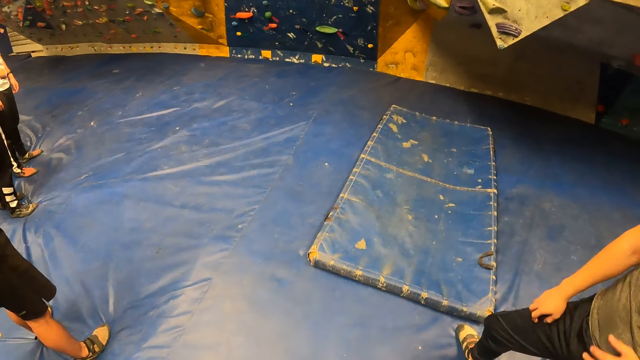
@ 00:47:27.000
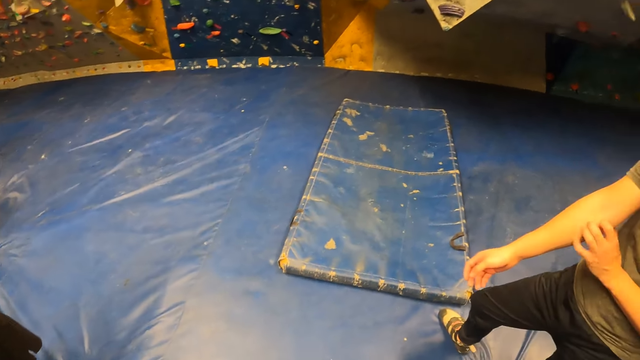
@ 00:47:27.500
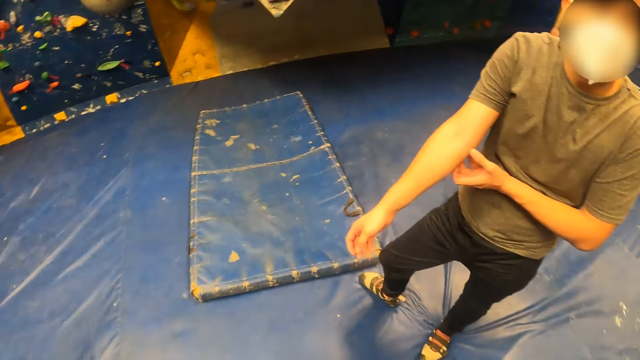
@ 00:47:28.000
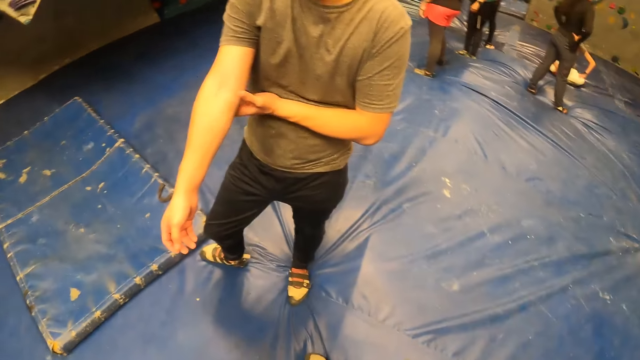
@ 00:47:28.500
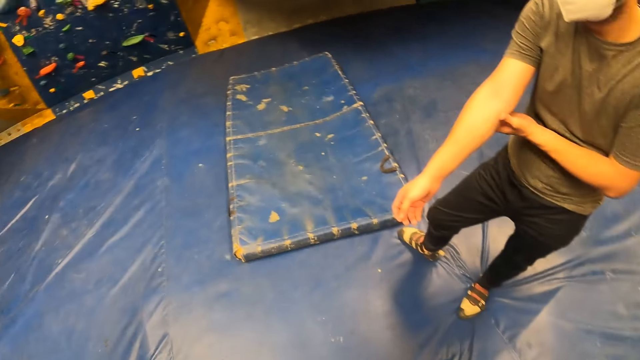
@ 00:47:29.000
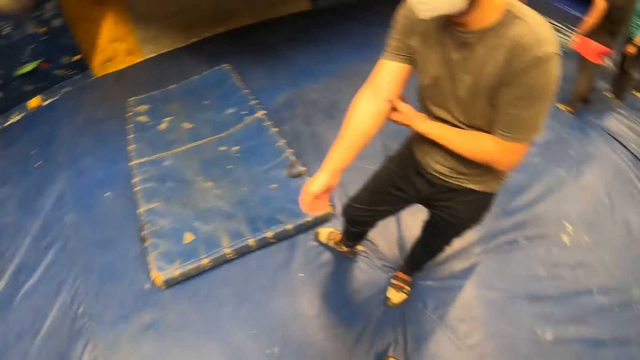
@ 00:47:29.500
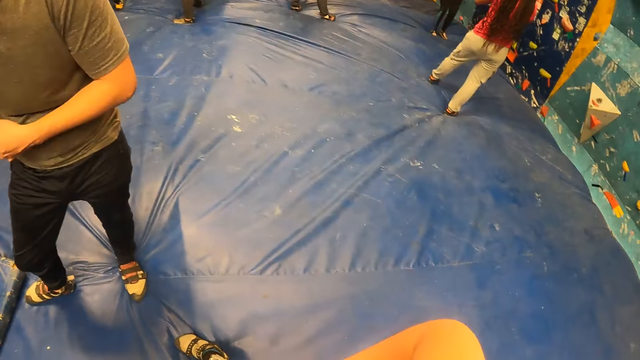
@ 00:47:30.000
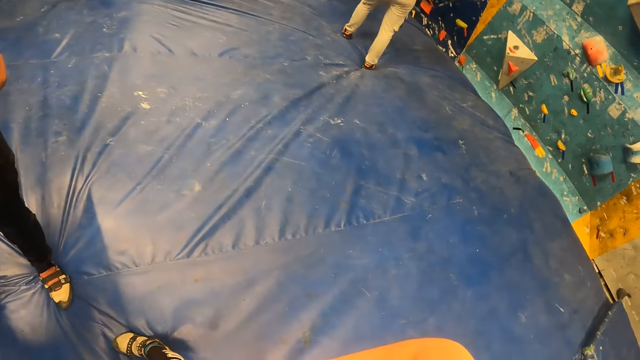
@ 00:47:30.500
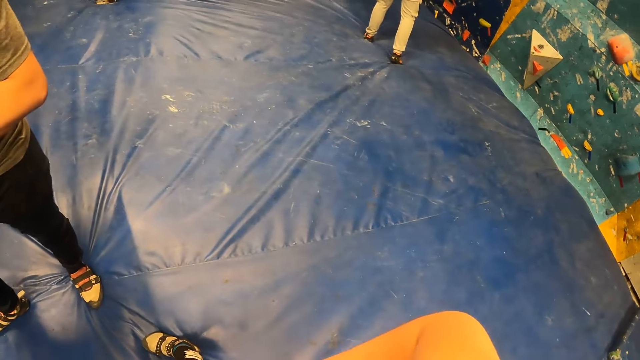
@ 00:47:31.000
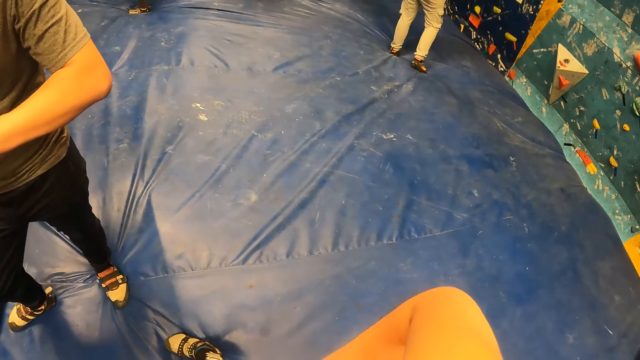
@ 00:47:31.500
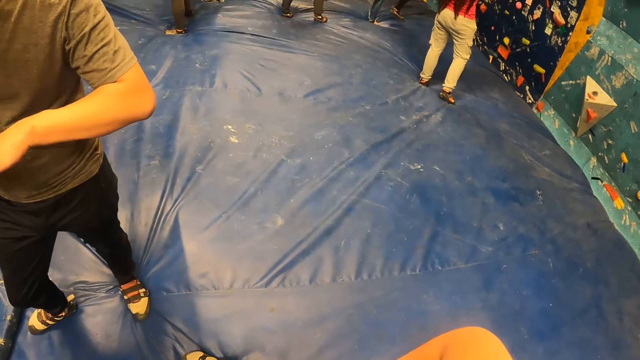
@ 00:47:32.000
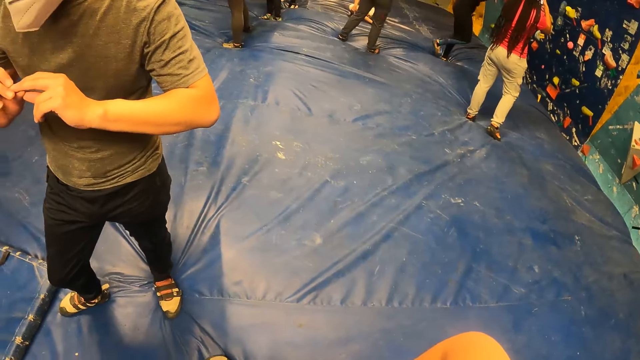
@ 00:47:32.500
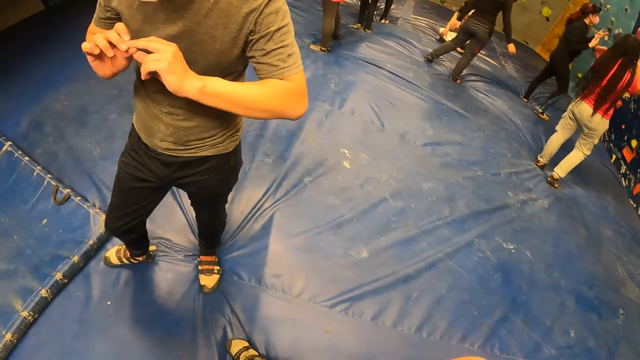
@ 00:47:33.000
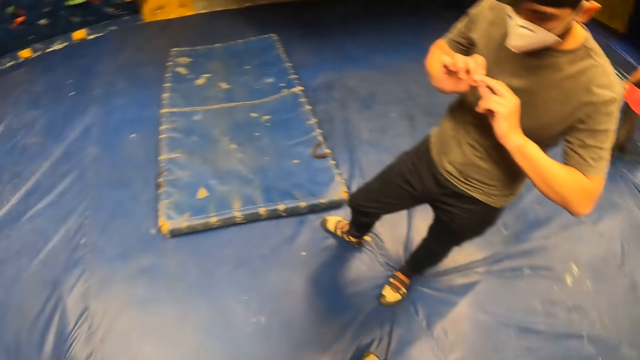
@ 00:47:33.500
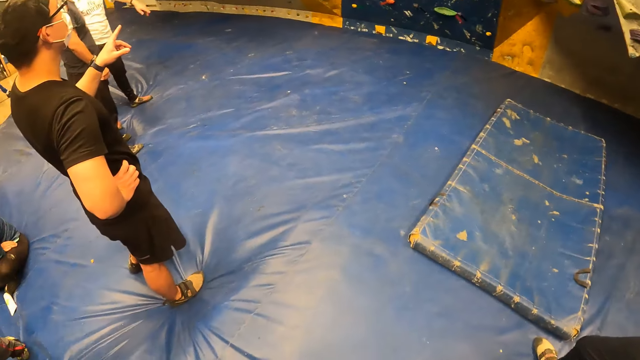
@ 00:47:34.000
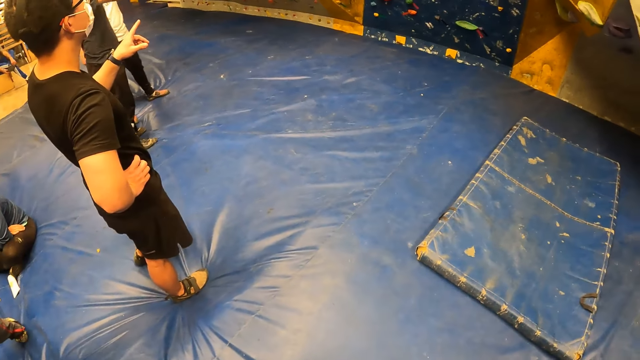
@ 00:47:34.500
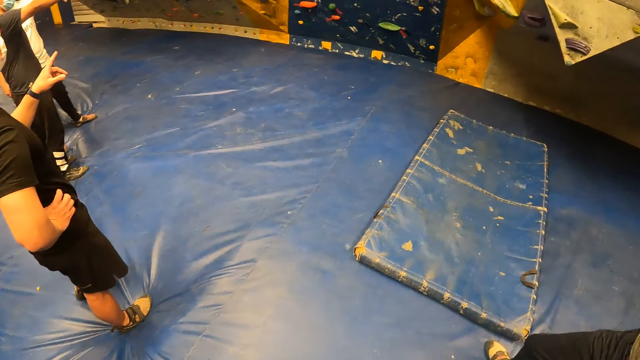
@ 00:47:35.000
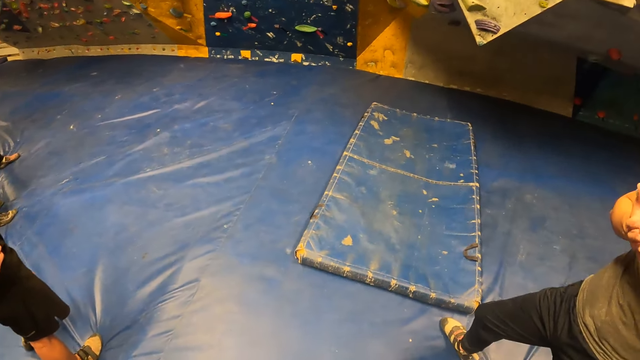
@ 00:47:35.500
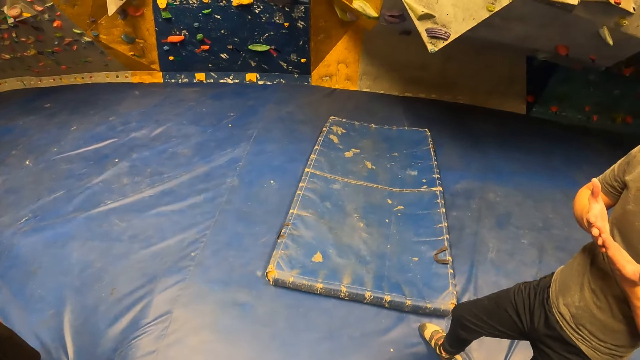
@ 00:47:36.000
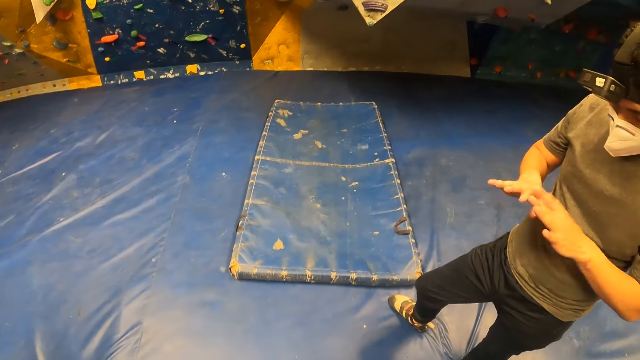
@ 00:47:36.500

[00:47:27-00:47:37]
The man scratches his right hand with his left hand. The camera wearer moves the hand. They look around.

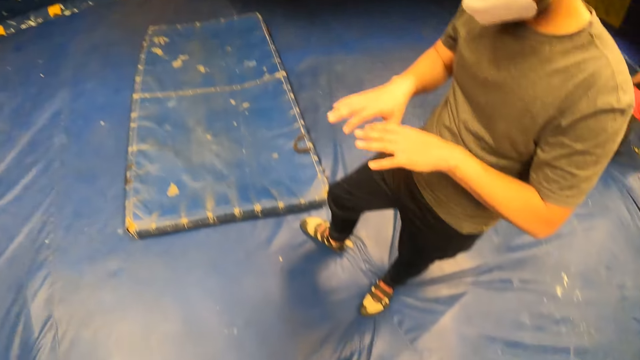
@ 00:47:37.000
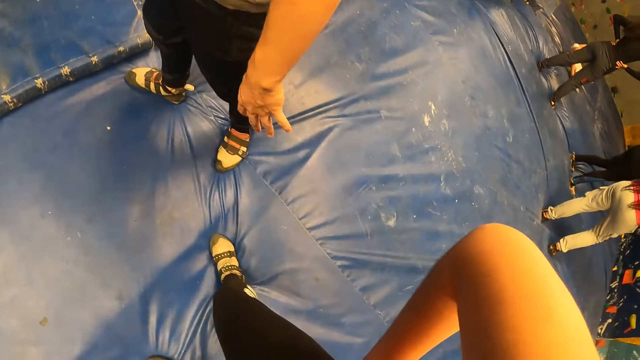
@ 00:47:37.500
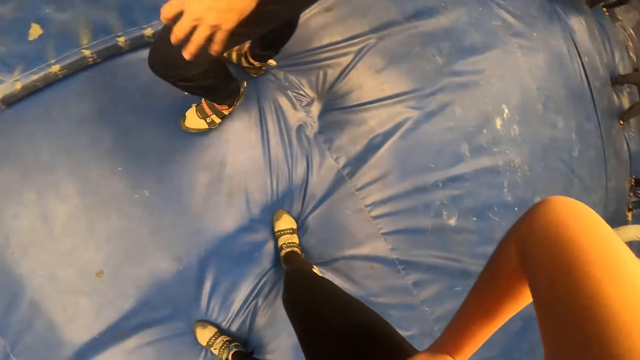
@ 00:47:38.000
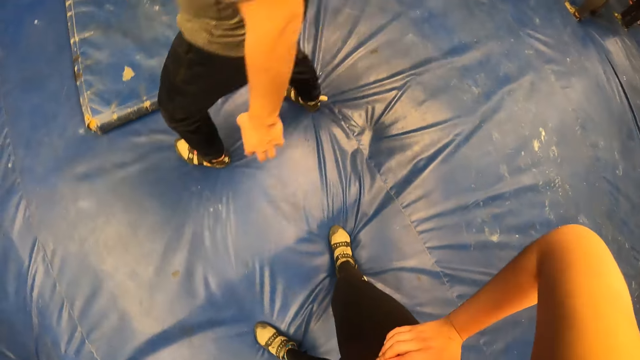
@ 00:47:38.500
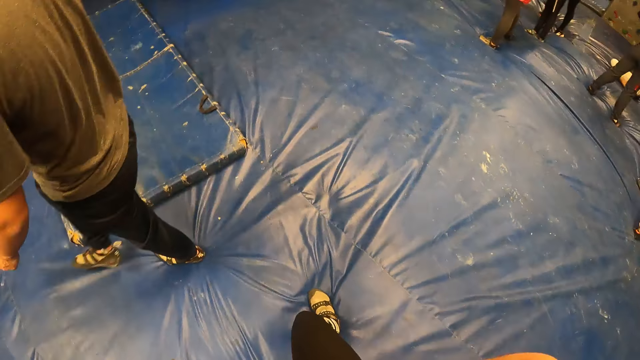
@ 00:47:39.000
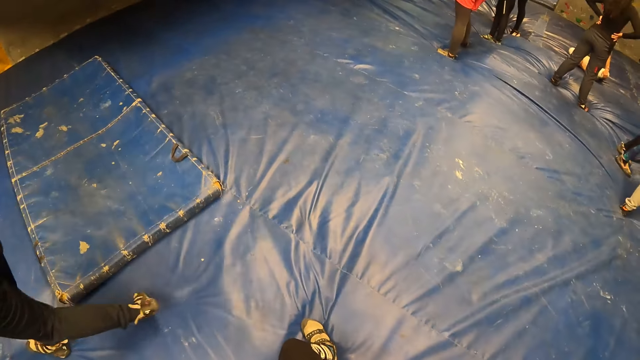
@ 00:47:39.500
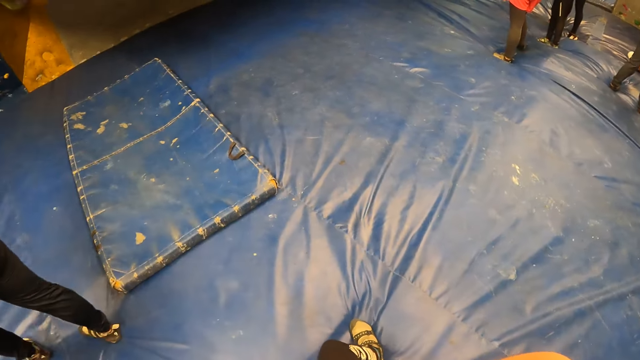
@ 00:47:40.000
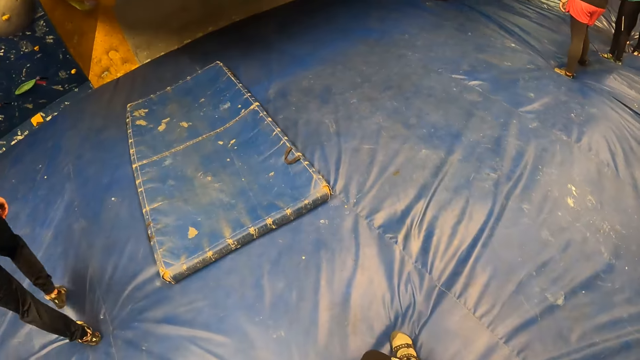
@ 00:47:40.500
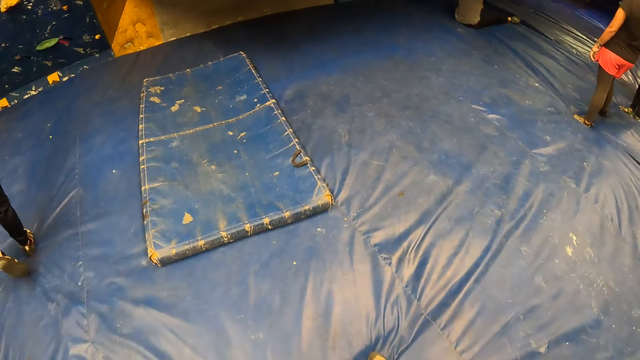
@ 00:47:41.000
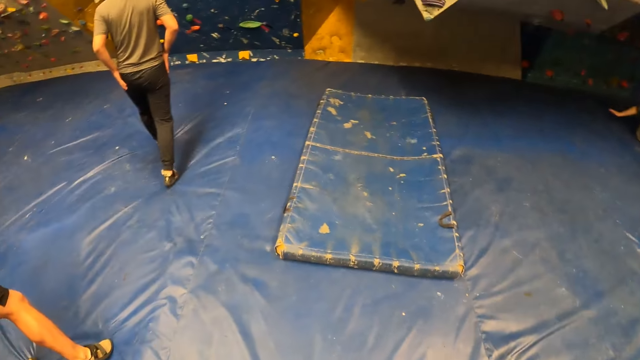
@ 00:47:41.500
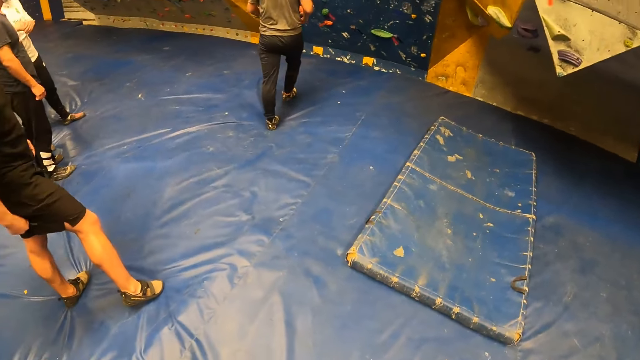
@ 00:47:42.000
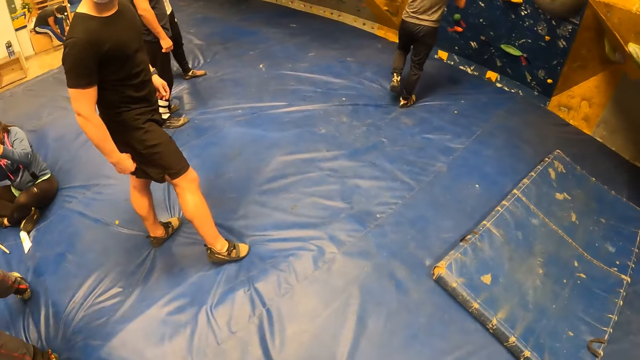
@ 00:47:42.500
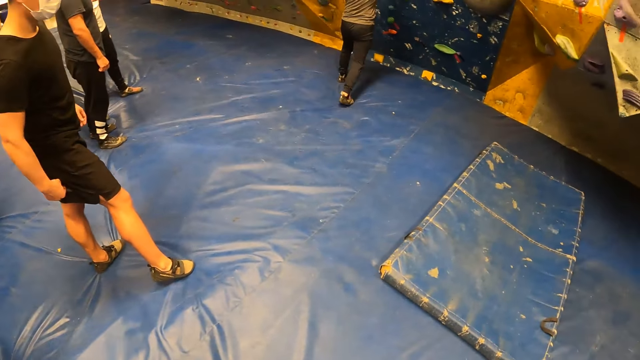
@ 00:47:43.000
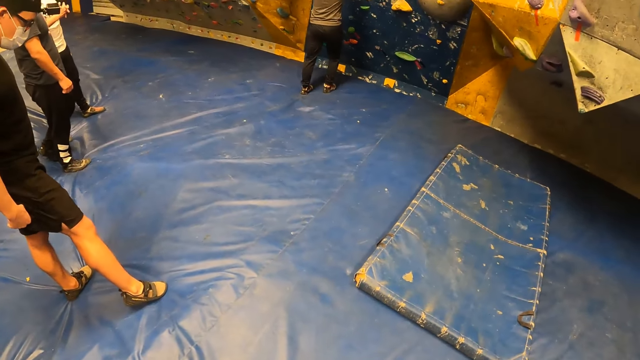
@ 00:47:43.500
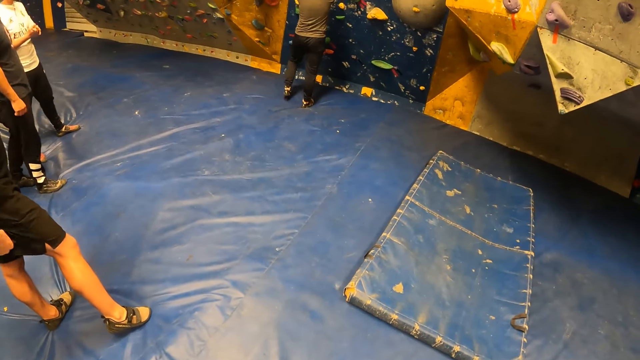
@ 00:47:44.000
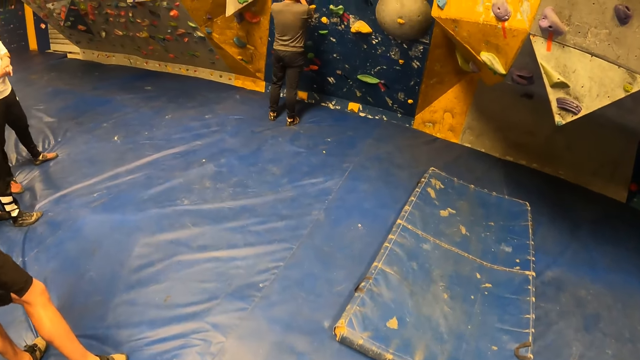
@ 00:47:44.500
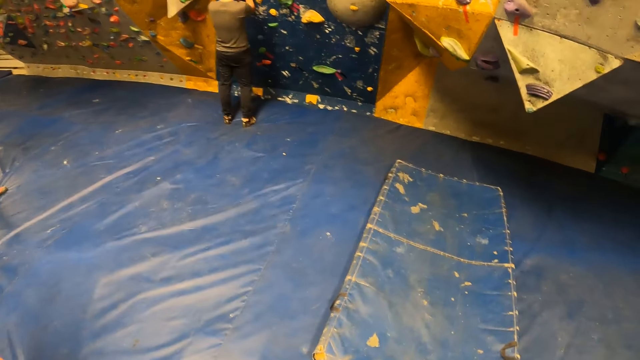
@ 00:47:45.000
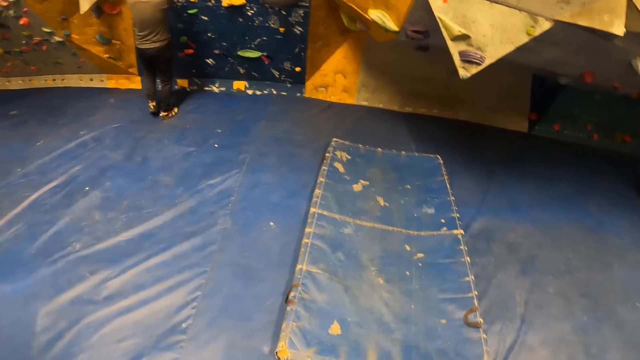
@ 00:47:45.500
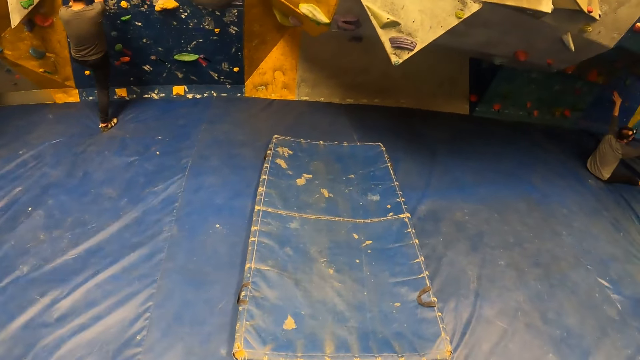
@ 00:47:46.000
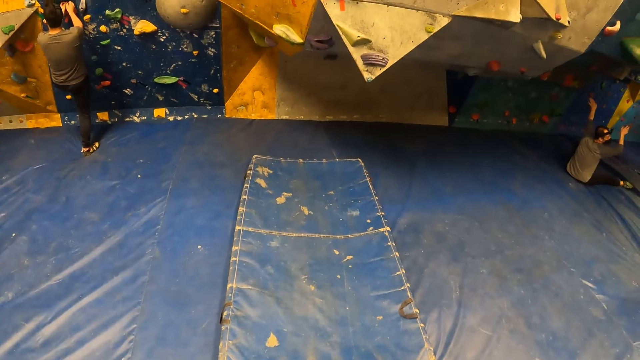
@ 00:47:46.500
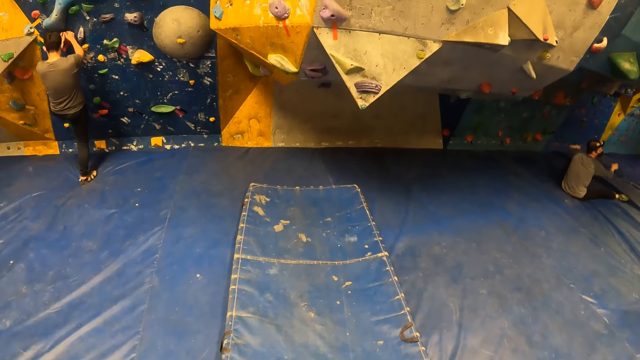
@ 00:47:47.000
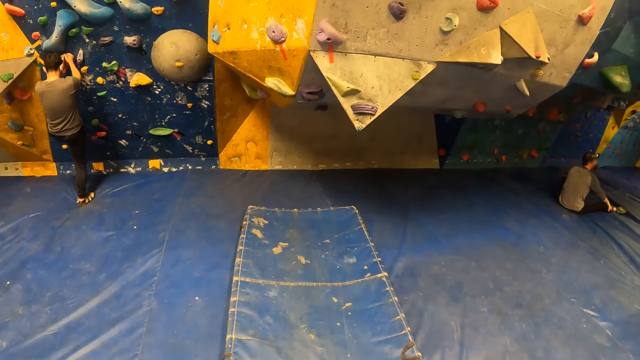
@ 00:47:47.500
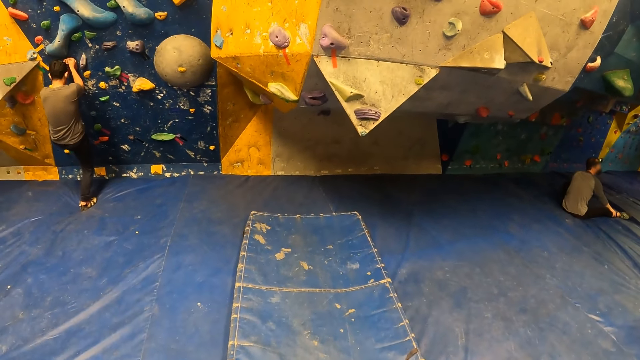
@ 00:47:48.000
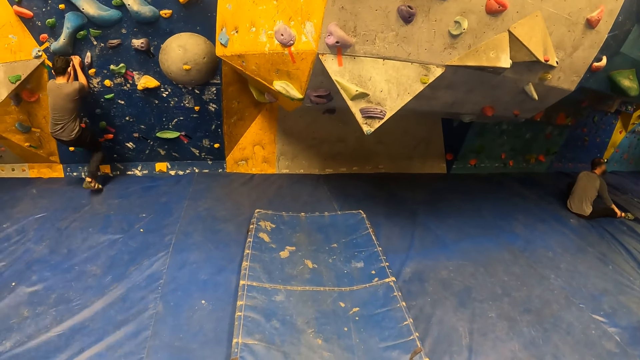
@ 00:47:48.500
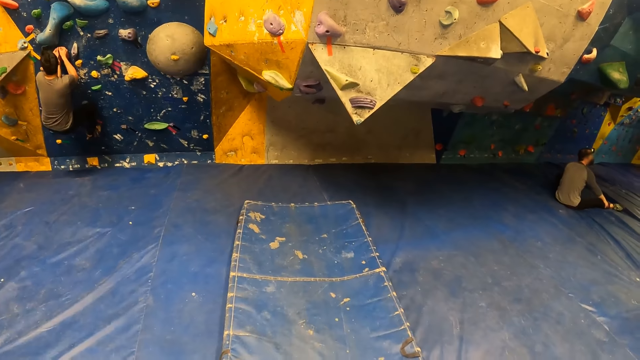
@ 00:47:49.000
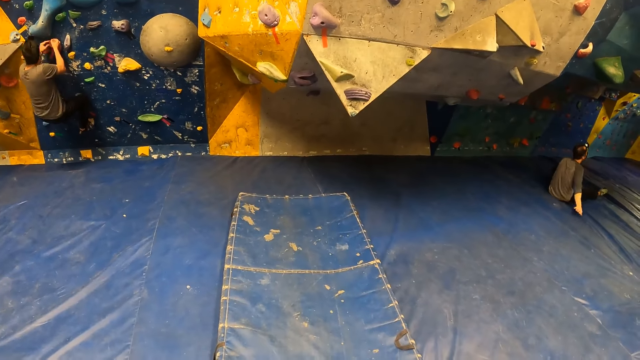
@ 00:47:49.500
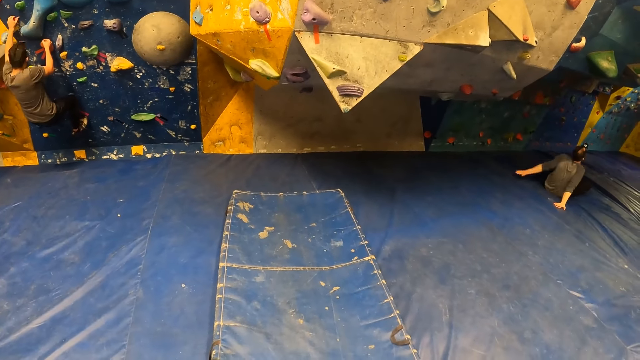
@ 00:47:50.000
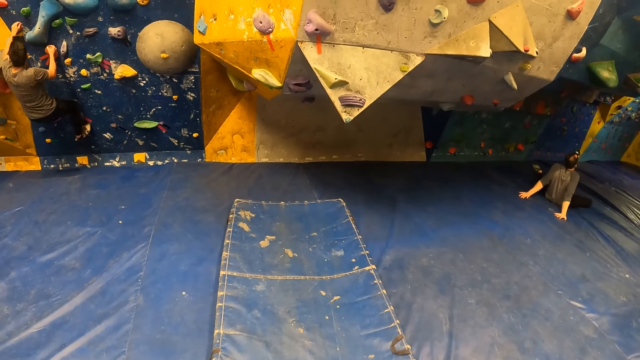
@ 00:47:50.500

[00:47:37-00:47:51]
A man walks around. The camera wearer looks around. The man climbs the wall with both hands. The camera wearer looks around.
